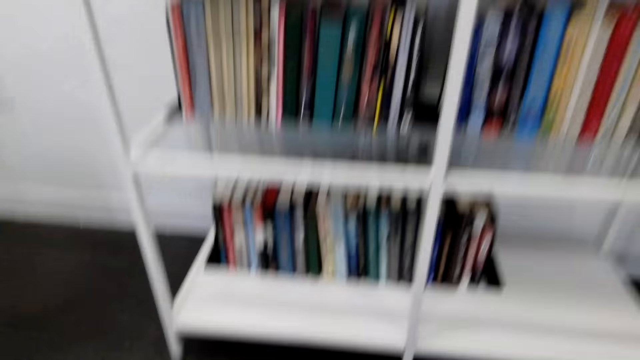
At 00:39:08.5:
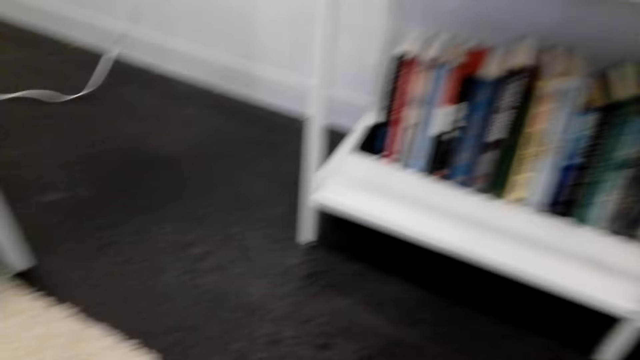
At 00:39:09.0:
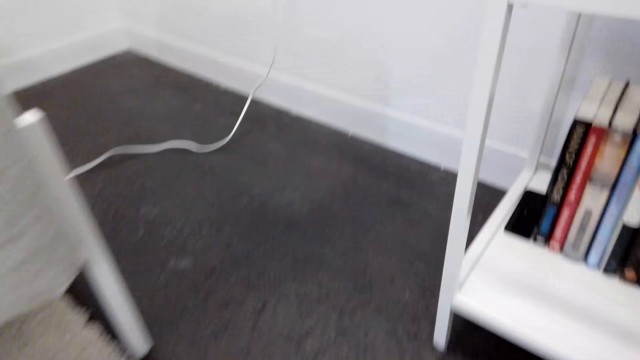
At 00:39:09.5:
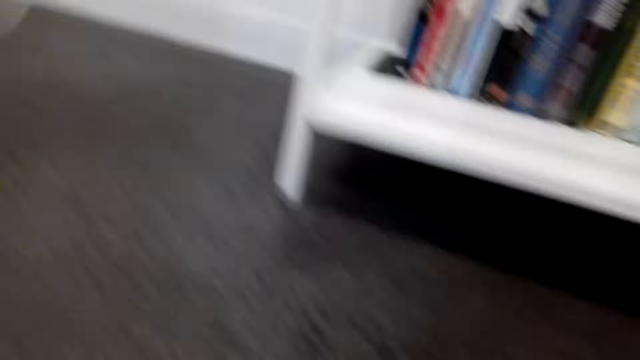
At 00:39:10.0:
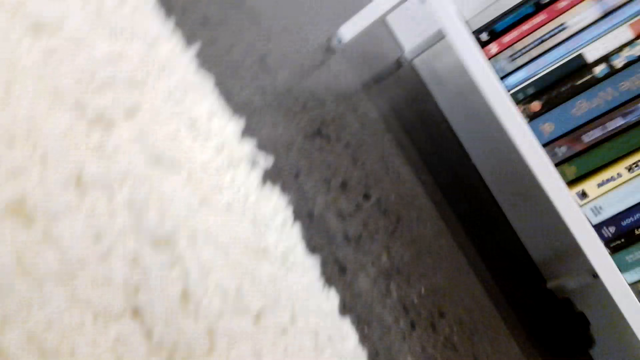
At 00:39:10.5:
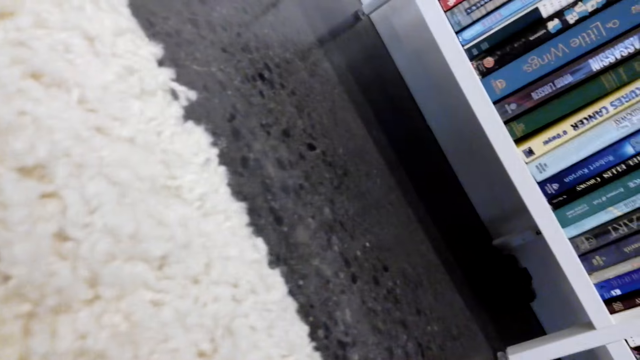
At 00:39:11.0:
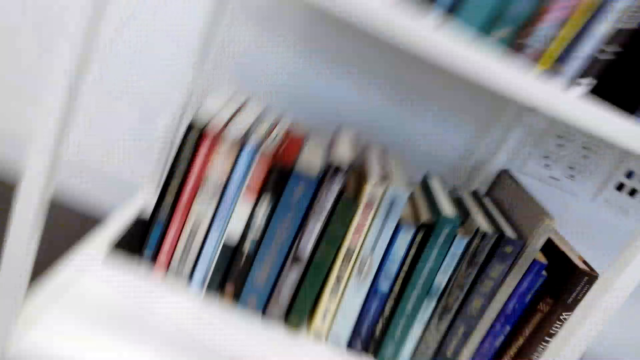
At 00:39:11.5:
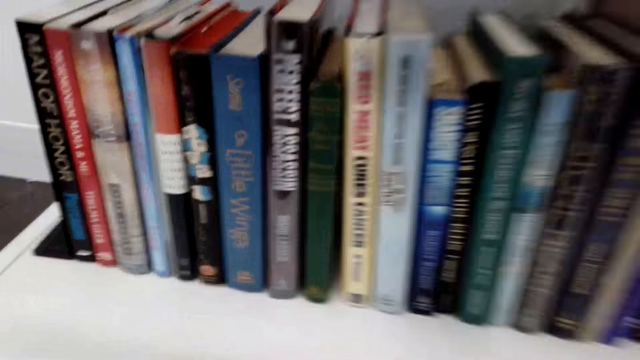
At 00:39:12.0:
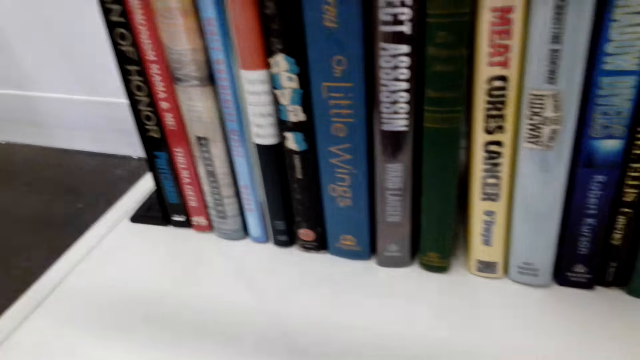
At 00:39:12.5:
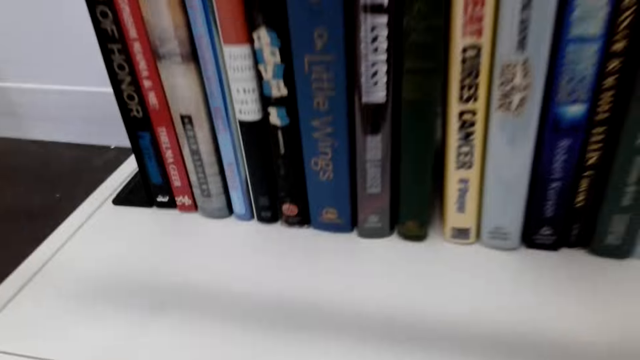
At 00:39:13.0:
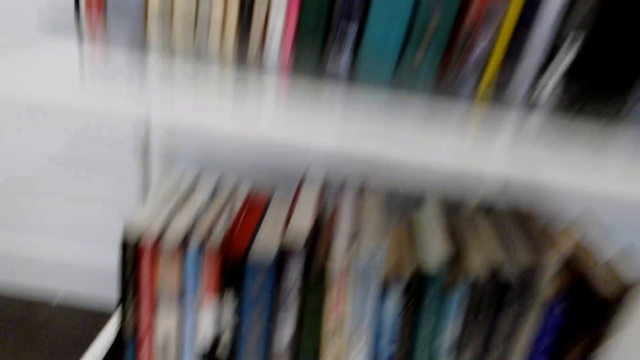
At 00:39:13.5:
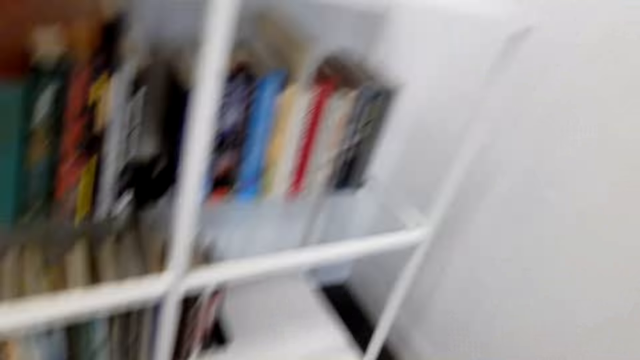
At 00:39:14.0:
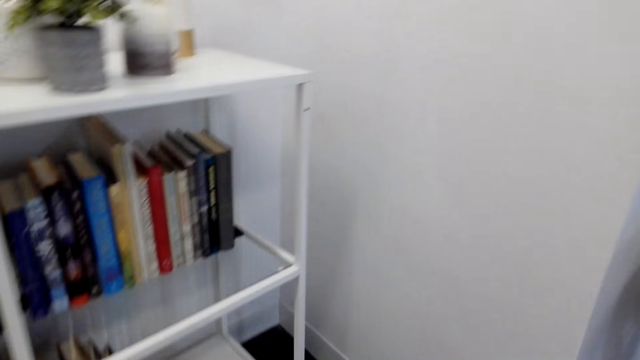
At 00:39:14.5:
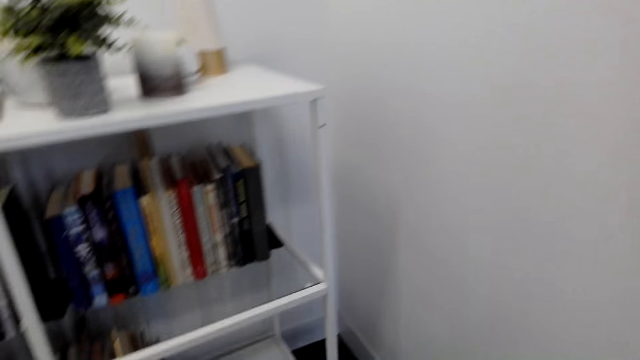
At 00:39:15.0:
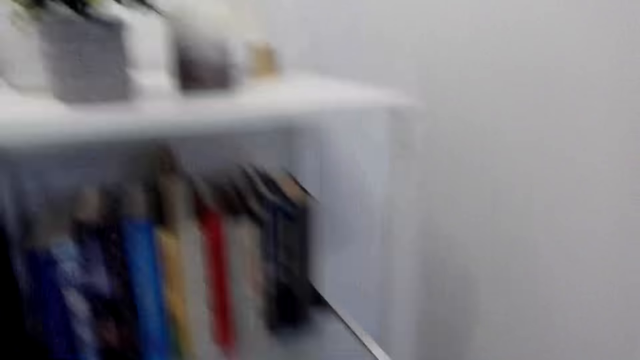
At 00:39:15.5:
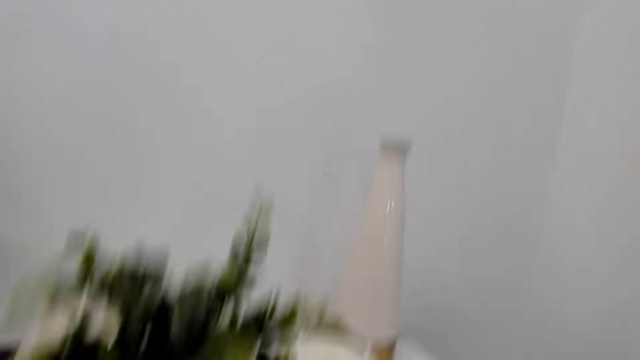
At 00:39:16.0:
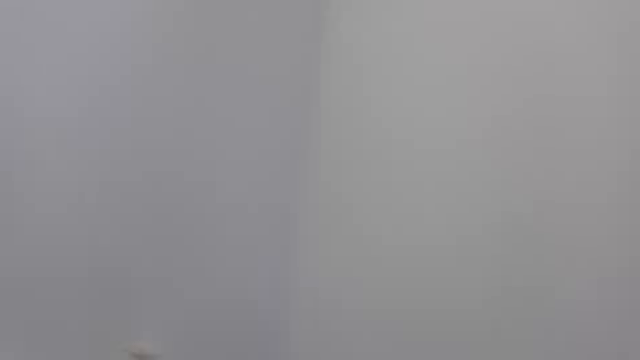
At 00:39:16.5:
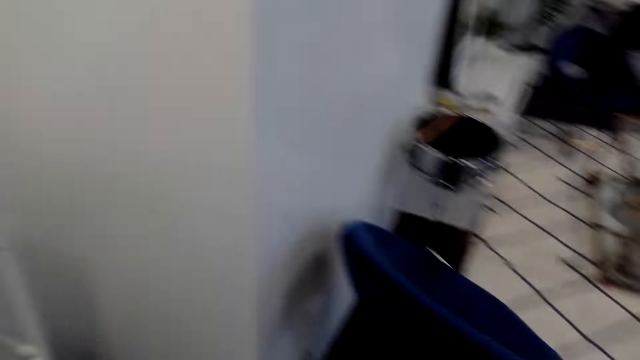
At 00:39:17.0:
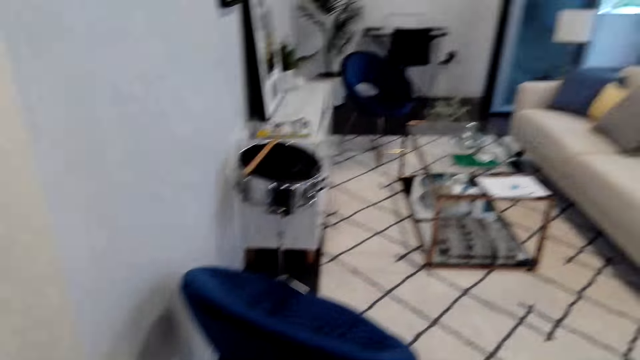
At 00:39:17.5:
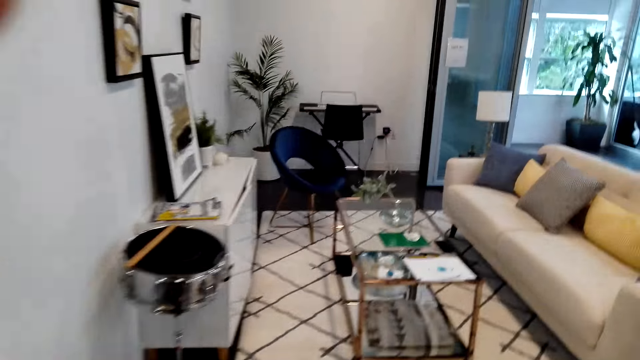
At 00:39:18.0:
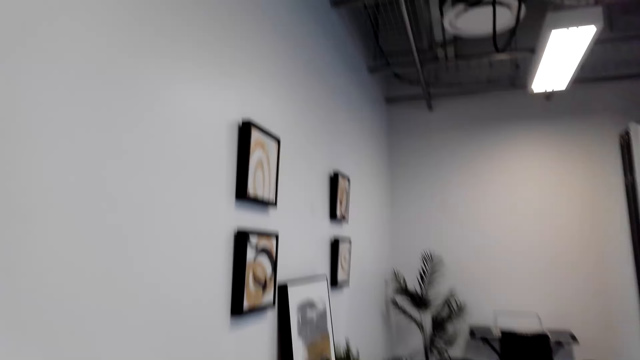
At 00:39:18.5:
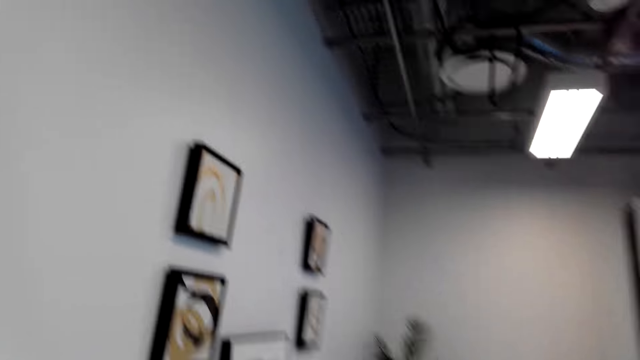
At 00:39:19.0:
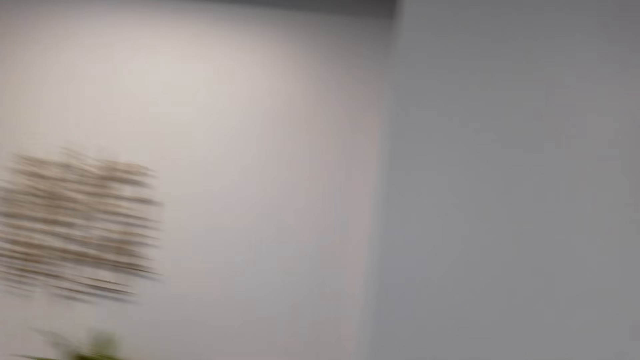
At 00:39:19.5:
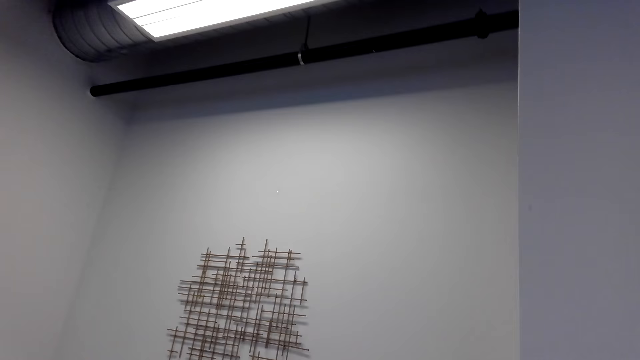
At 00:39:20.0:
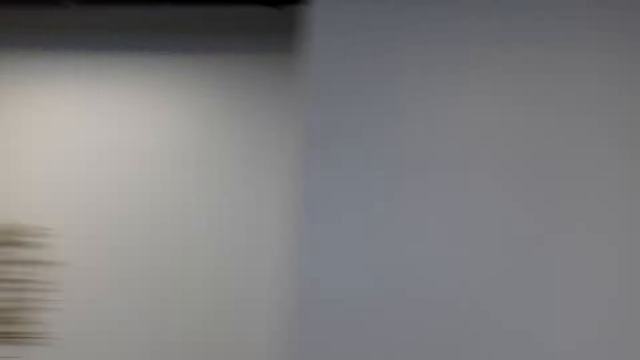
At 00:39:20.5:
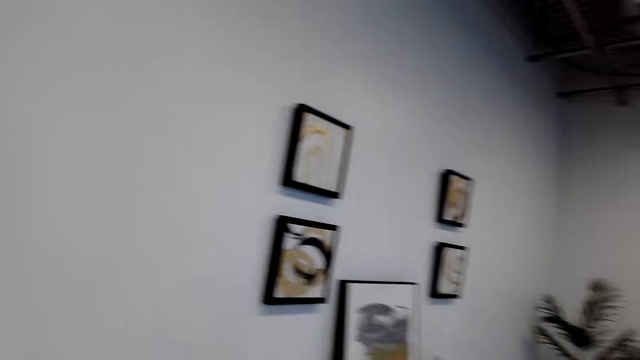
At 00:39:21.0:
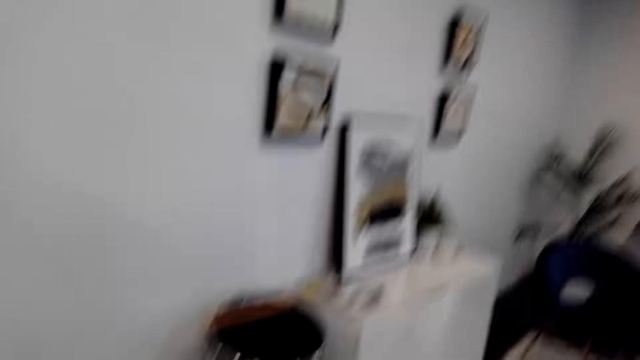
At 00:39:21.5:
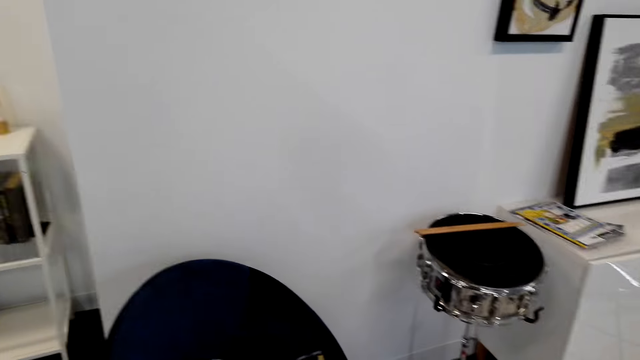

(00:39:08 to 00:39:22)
The camera wearer crouches on the floor. They look around the room. They walk around the room. They turn around the living room. They look around the room.

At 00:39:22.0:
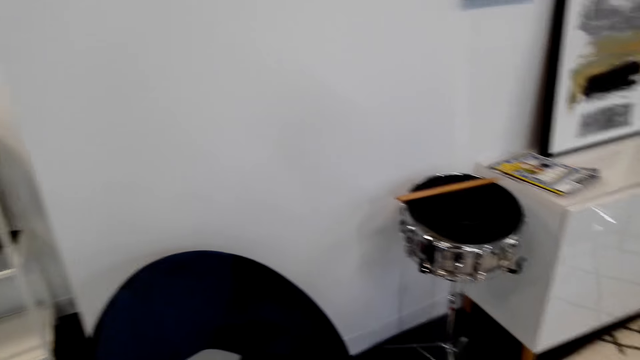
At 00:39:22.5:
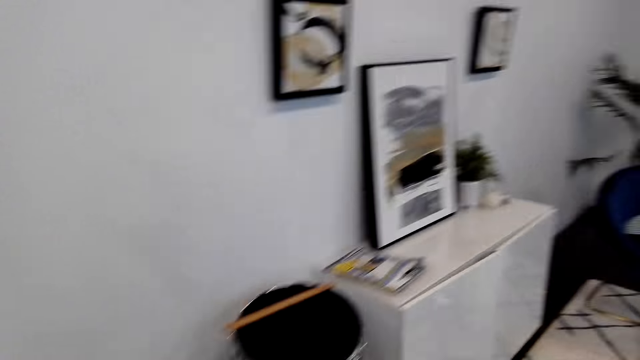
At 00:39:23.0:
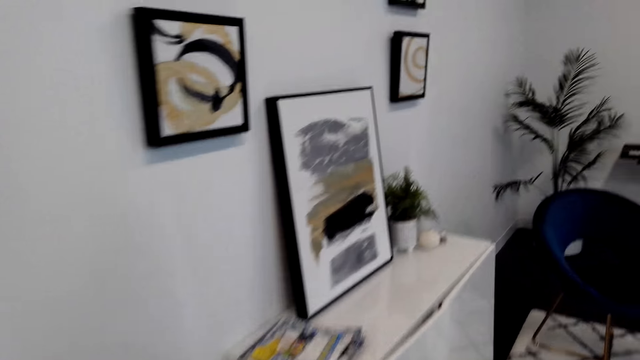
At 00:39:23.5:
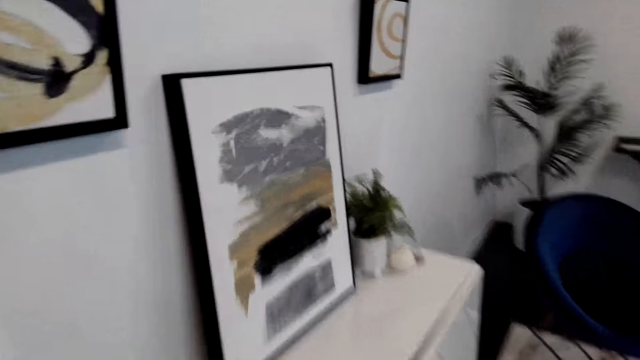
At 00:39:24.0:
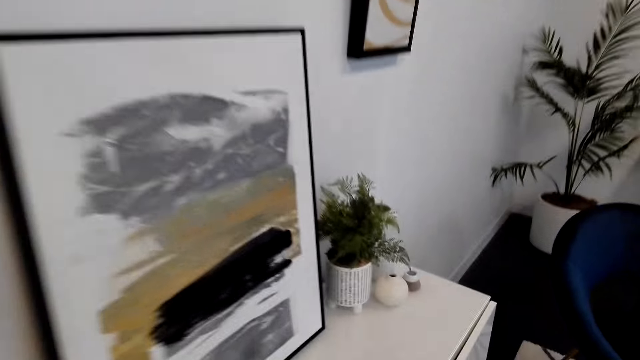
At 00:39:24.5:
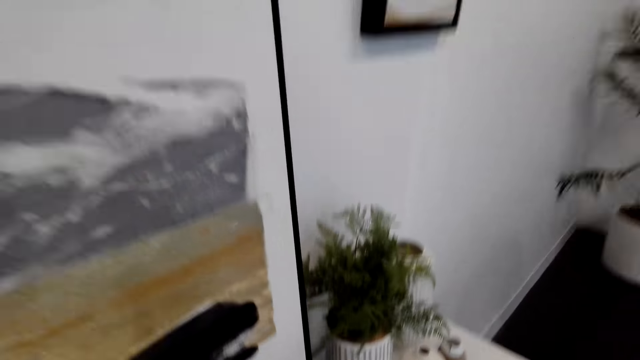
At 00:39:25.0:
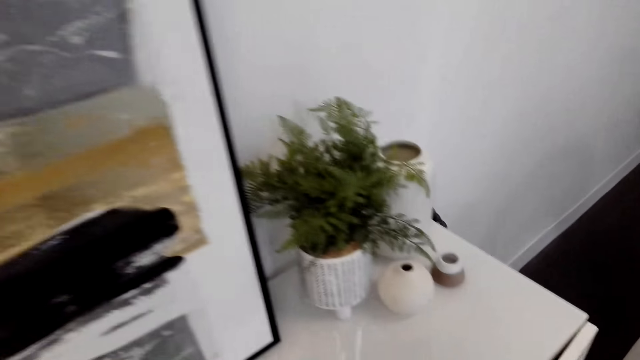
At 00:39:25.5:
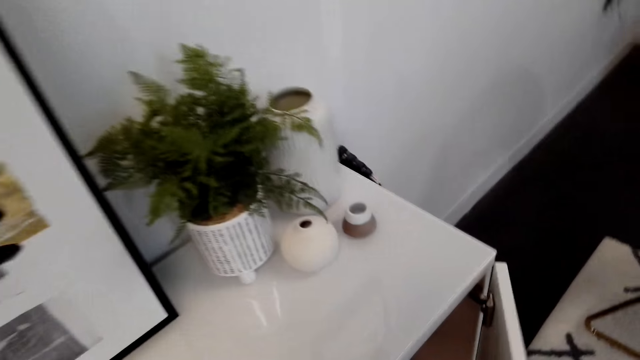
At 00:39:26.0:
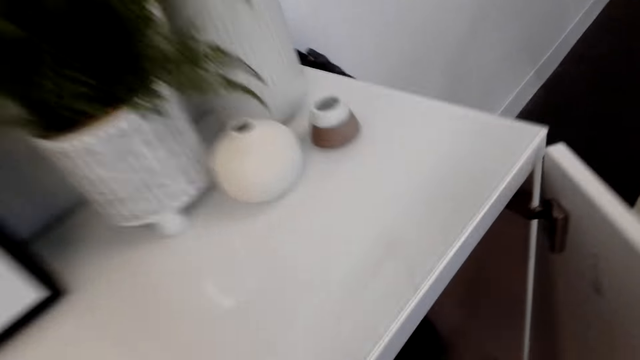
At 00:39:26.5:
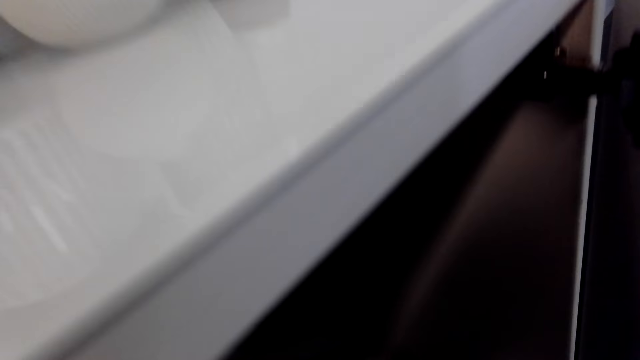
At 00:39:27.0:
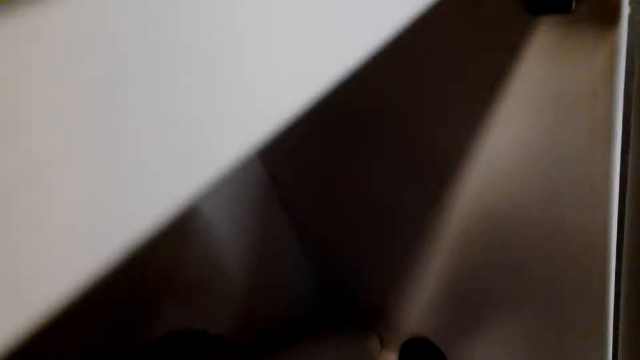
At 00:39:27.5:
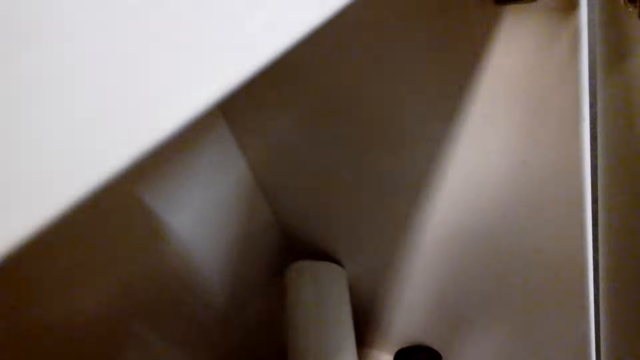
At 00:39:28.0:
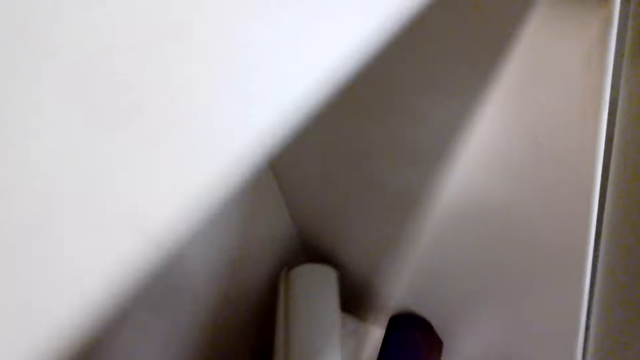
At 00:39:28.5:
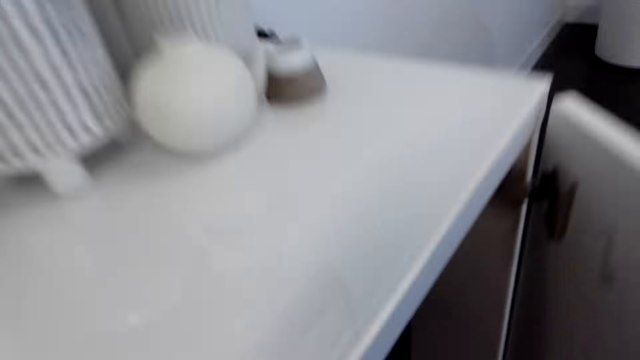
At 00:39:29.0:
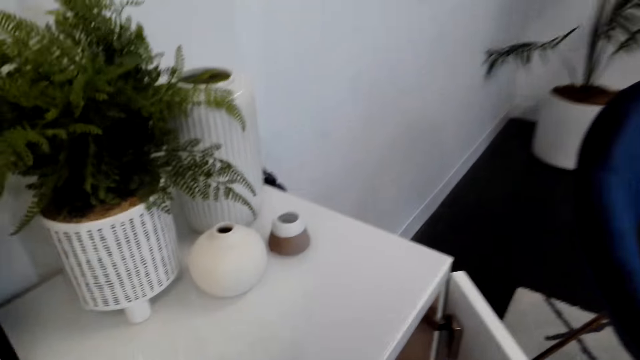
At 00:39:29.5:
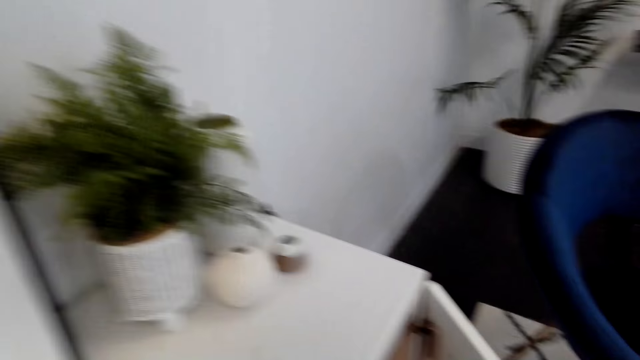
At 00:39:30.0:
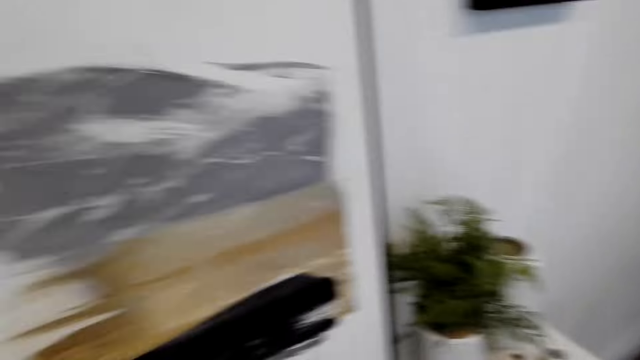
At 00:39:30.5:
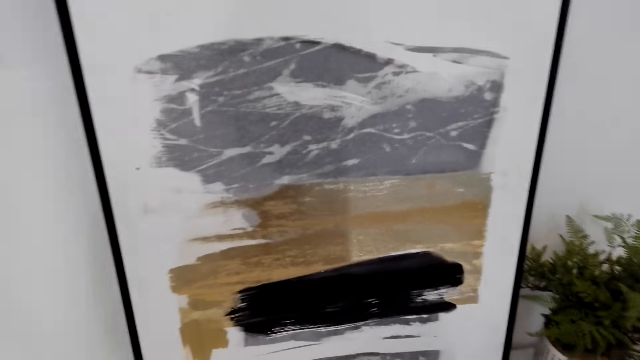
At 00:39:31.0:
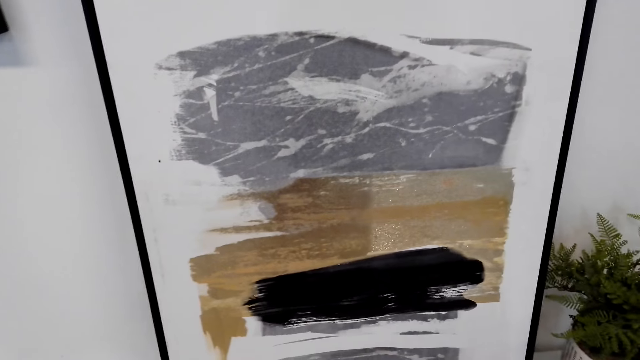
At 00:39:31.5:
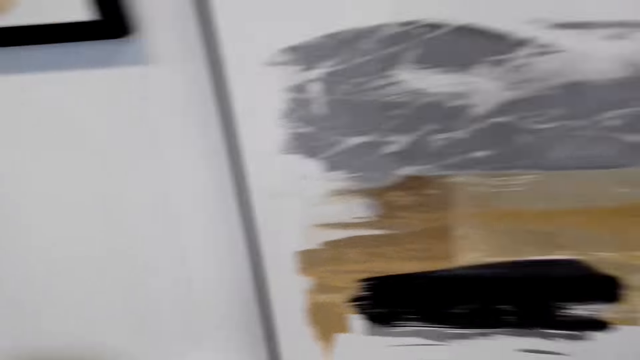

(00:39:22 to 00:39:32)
The camera wearer walks towards the cupboard. They open the cabinet door. They search in the cabinet. They turn around the room. They pick up a tape measure from the cupboard.
